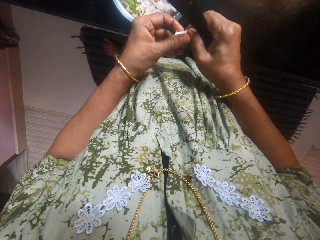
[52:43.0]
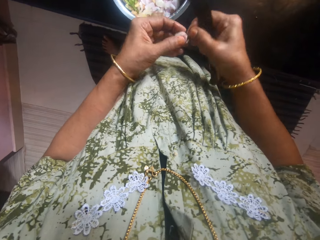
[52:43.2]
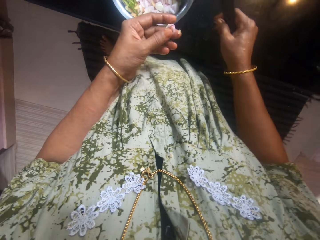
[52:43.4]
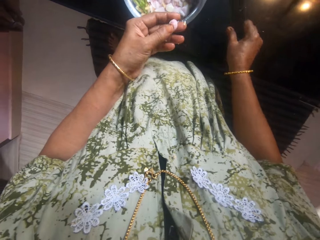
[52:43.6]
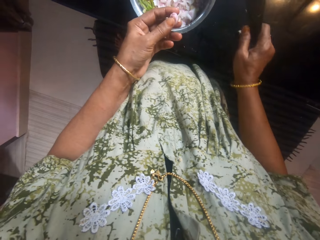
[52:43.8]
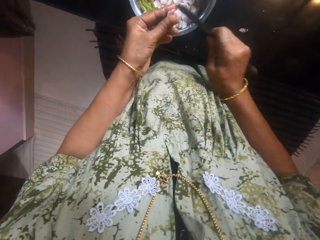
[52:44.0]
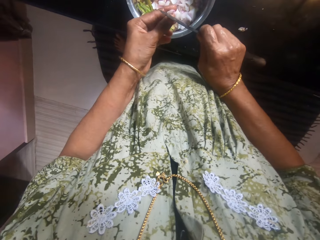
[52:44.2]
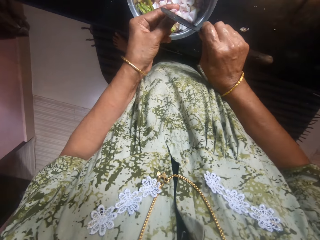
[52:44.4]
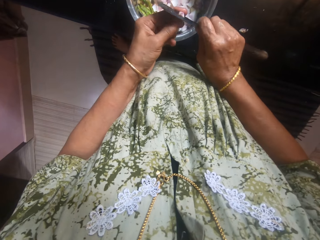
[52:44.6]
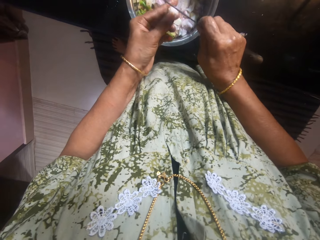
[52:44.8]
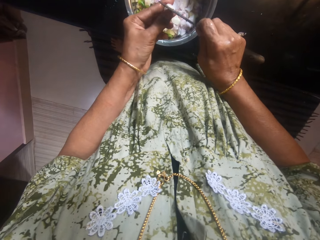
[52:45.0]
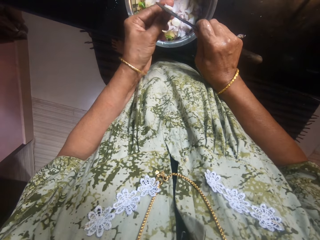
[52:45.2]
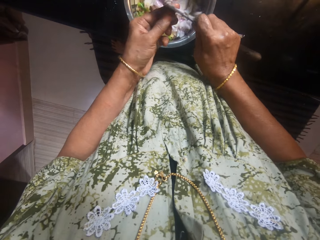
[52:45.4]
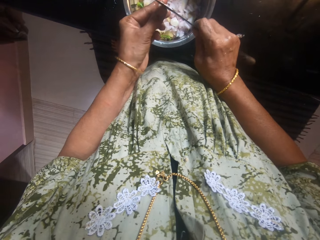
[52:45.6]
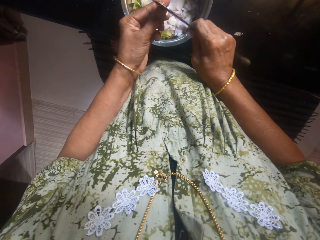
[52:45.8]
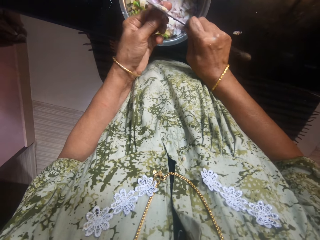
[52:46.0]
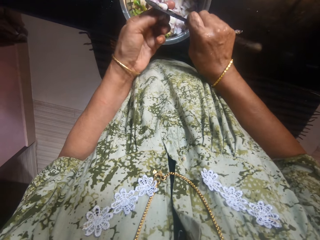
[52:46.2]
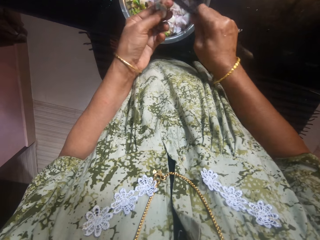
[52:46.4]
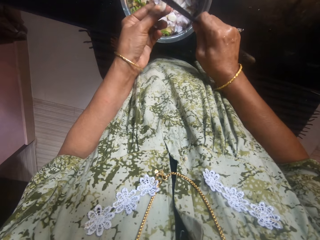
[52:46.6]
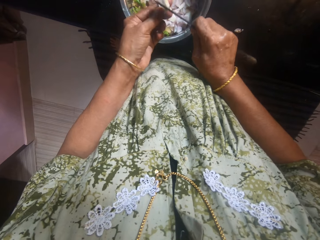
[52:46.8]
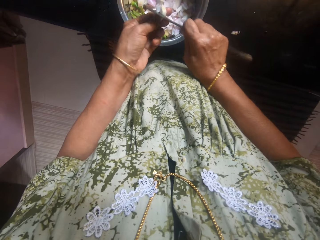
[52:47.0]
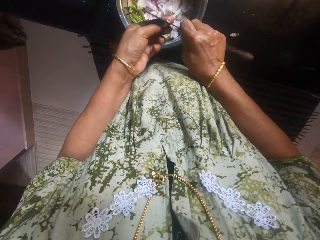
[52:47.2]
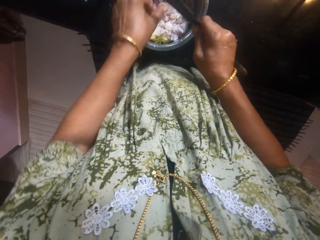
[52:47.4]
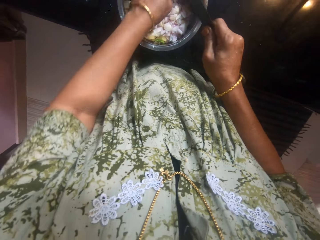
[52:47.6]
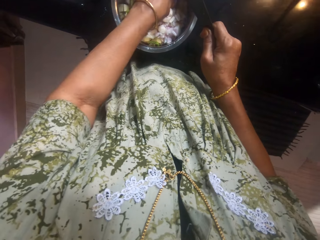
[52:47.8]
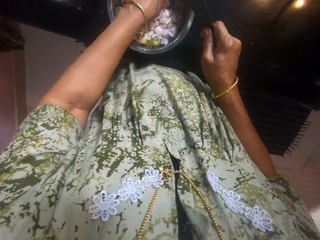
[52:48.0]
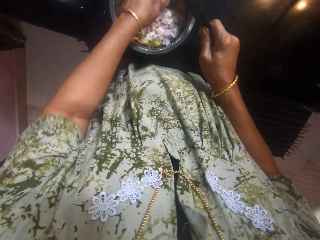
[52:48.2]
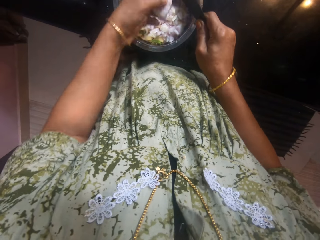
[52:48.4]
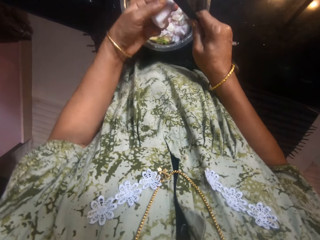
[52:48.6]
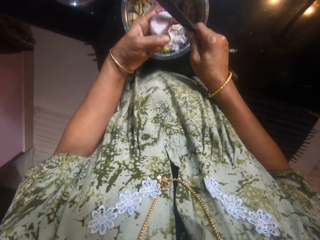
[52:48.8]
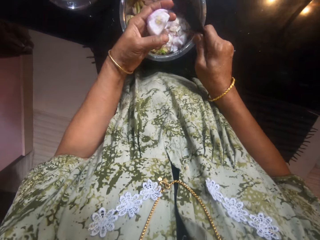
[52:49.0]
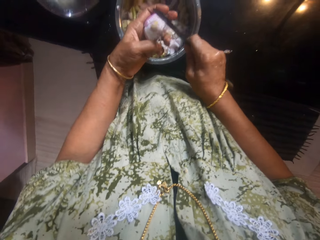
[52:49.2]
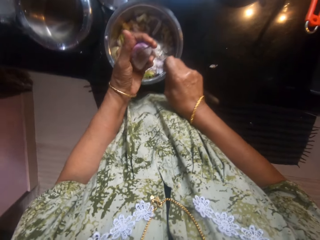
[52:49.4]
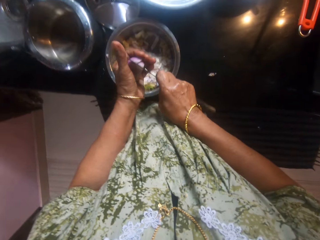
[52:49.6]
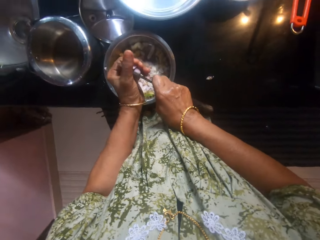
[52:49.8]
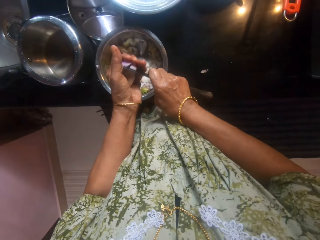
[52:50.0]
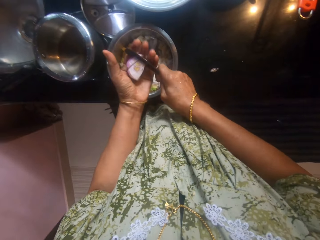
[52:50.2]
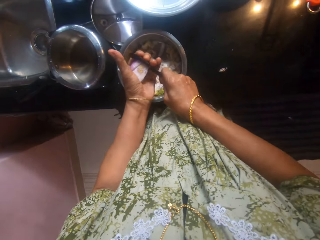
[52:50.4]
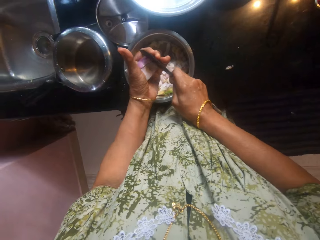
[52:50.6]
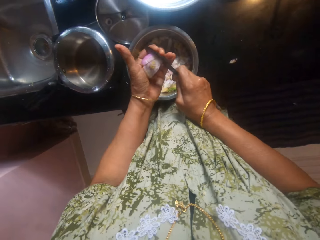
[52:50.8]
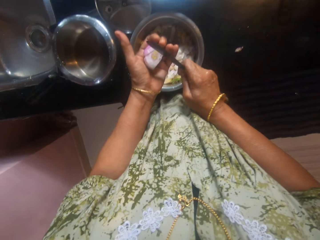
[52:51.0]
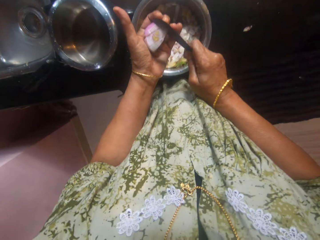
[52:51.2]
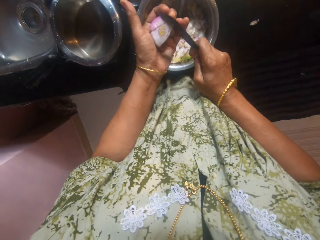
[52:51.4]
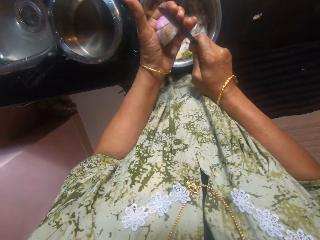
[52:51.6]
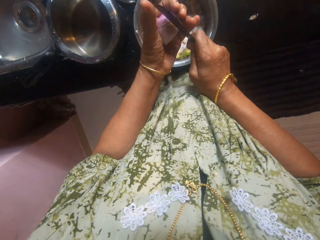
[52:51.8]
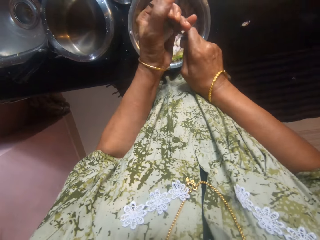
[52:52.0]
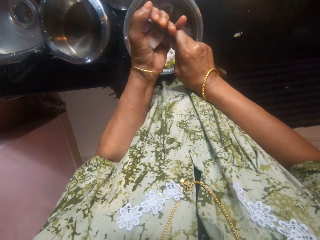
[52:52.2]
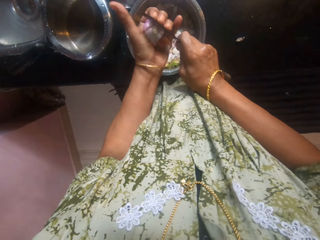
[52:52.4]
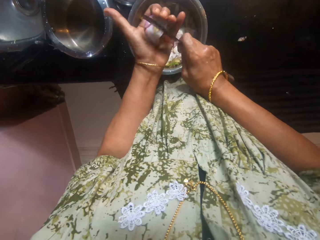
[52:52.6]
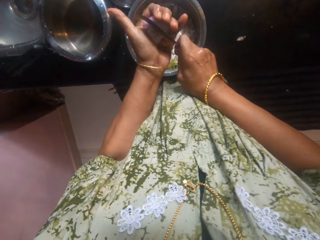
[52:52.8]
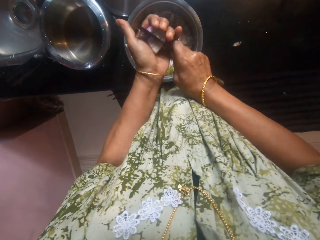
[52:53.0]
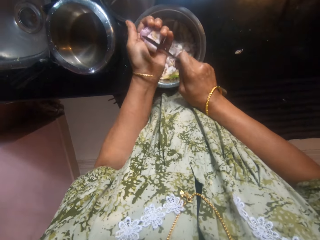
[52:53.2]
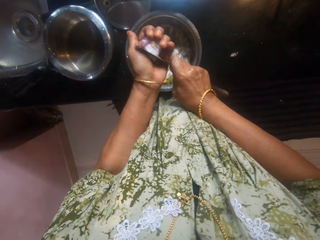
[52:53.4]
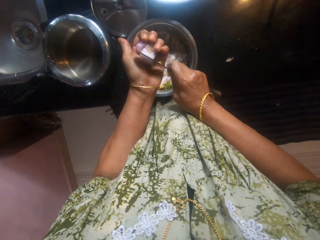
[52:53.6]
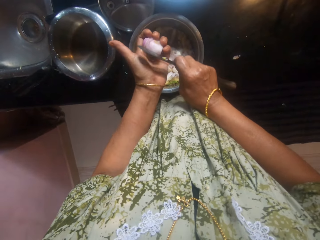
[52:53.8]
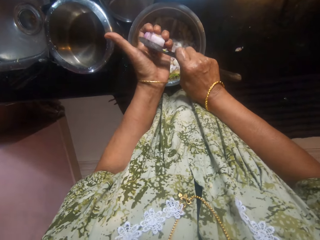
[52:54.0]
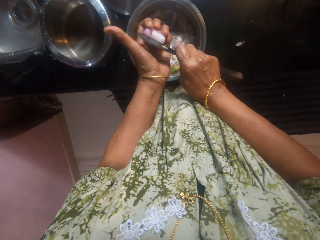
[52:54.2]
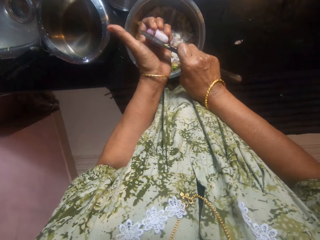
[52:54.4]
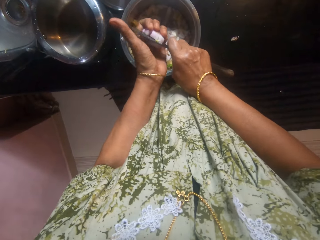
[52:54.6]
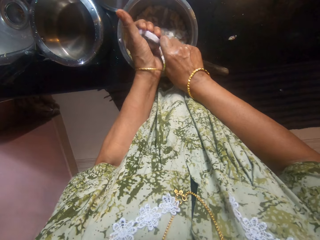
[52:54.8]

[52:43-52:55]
The camera wearer cuts an onion. She picks an onion from the pot on the slab with her left hand. She cuts the onion in her left hand with the knife.

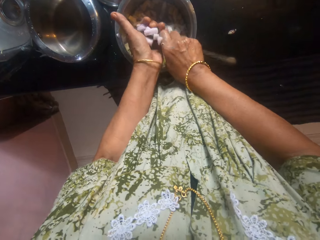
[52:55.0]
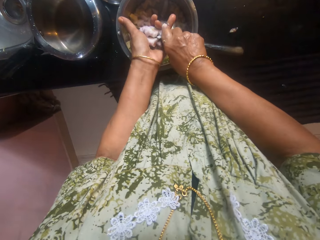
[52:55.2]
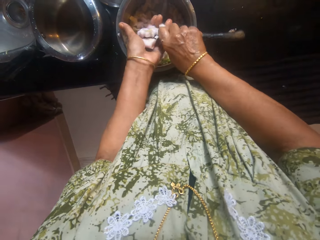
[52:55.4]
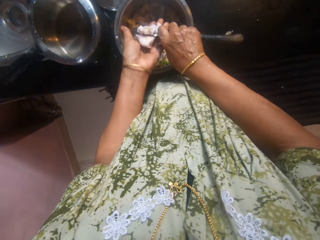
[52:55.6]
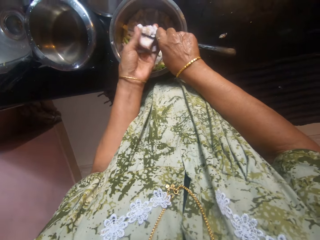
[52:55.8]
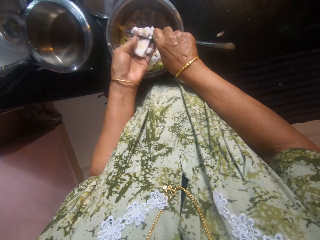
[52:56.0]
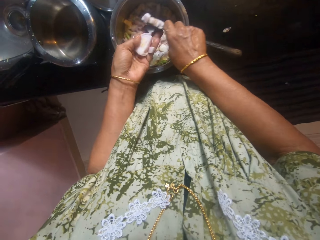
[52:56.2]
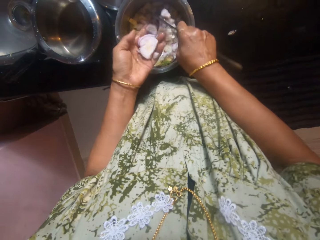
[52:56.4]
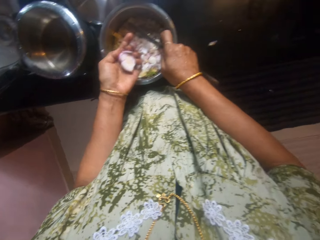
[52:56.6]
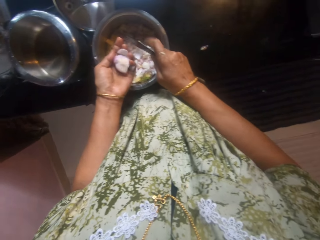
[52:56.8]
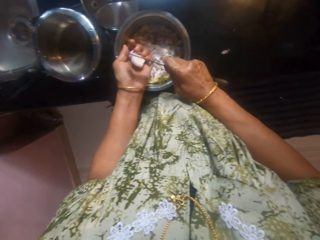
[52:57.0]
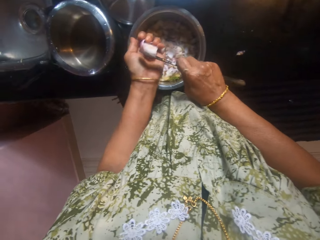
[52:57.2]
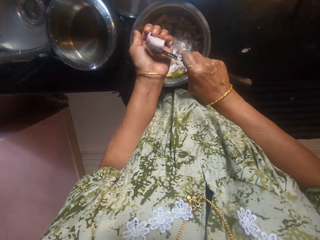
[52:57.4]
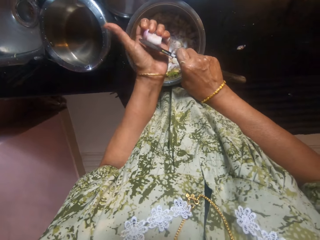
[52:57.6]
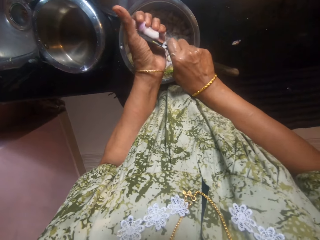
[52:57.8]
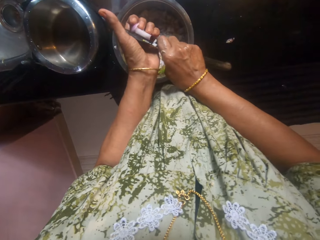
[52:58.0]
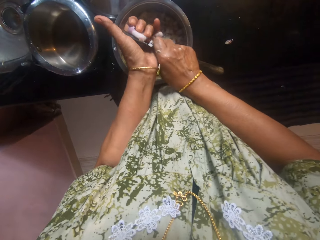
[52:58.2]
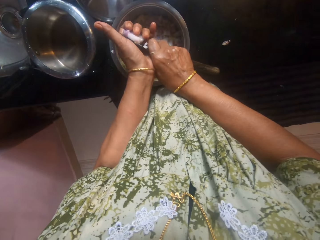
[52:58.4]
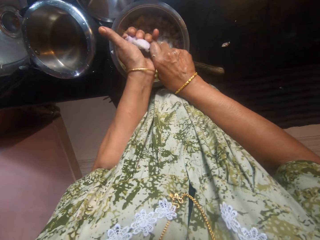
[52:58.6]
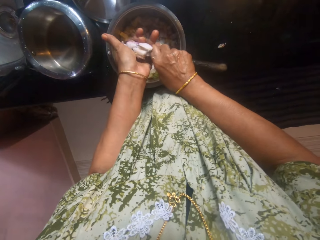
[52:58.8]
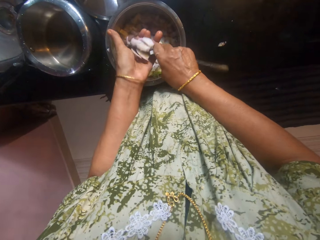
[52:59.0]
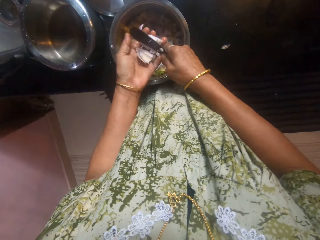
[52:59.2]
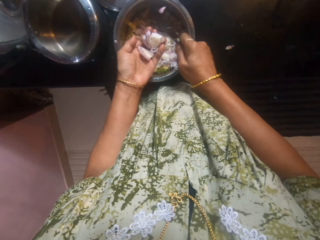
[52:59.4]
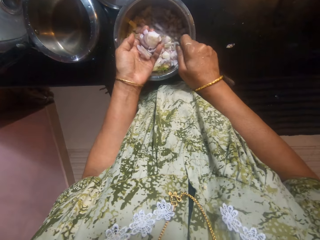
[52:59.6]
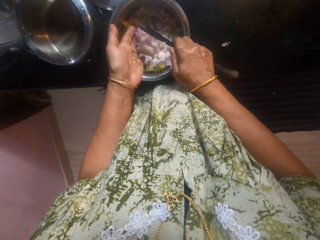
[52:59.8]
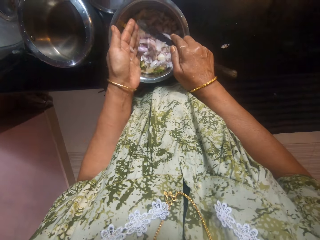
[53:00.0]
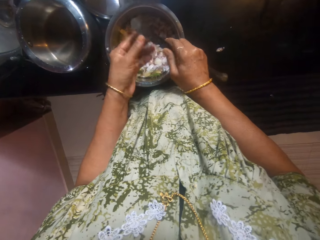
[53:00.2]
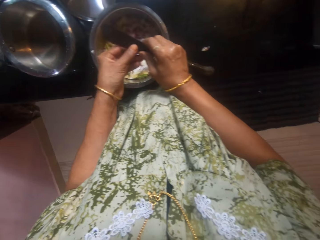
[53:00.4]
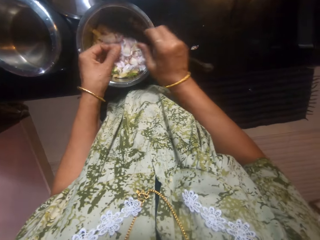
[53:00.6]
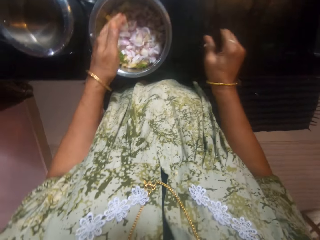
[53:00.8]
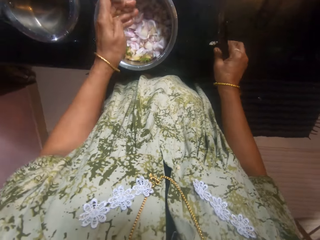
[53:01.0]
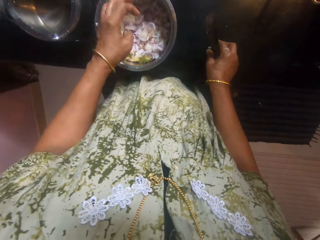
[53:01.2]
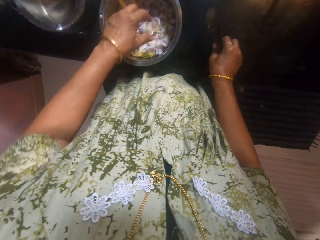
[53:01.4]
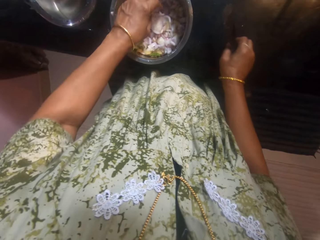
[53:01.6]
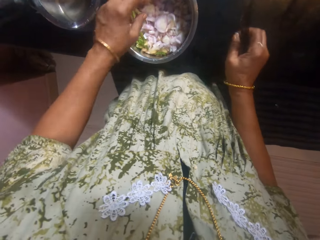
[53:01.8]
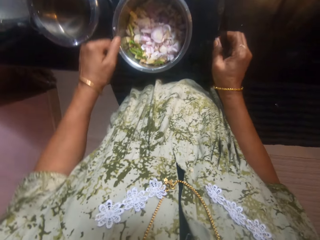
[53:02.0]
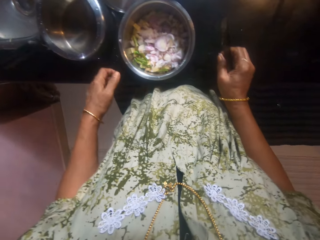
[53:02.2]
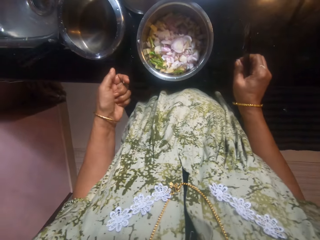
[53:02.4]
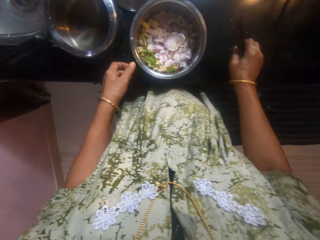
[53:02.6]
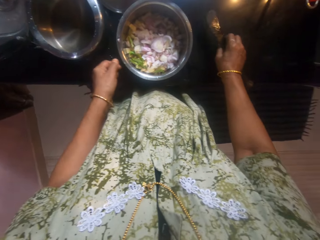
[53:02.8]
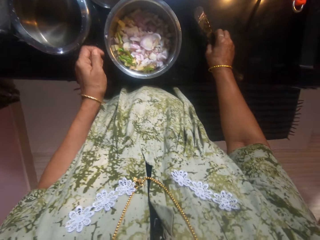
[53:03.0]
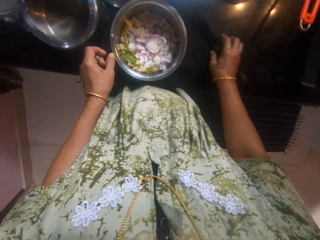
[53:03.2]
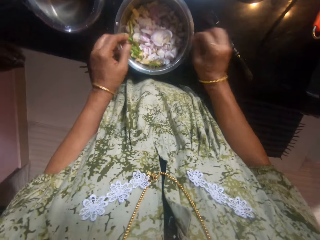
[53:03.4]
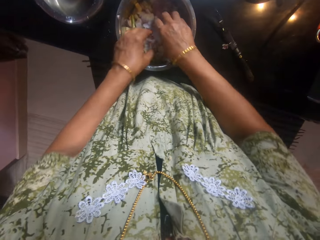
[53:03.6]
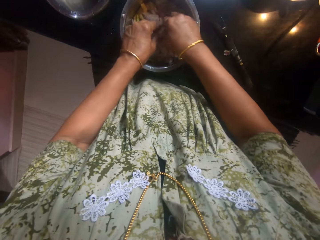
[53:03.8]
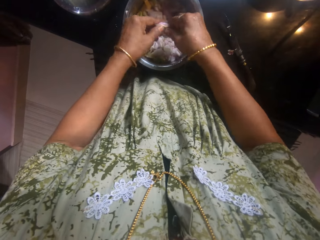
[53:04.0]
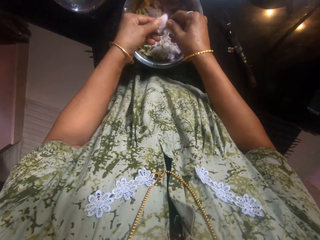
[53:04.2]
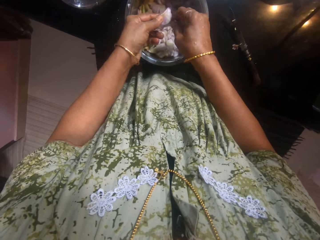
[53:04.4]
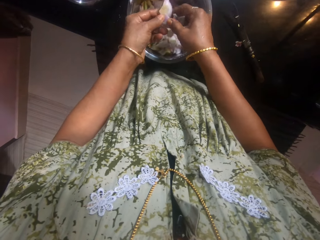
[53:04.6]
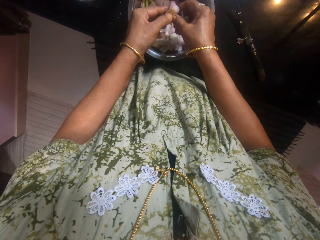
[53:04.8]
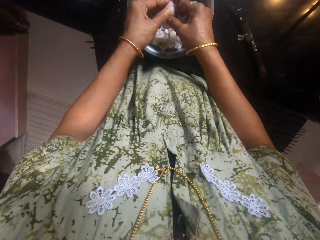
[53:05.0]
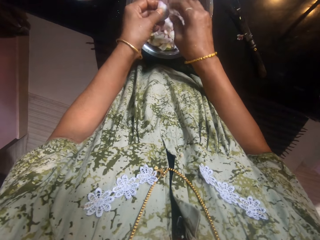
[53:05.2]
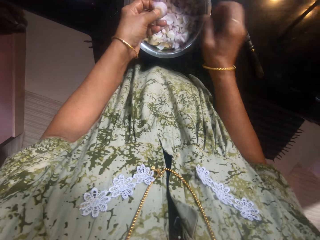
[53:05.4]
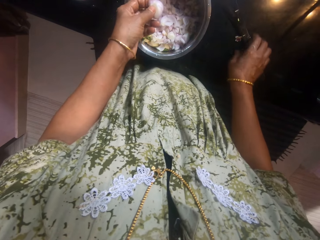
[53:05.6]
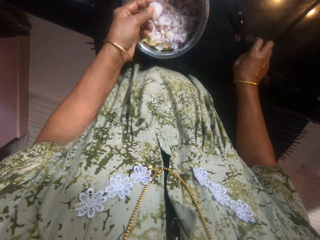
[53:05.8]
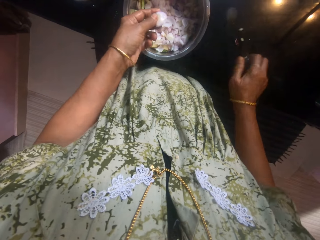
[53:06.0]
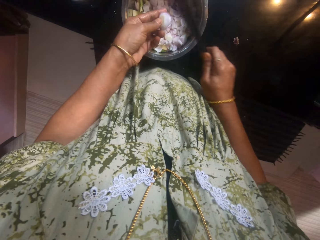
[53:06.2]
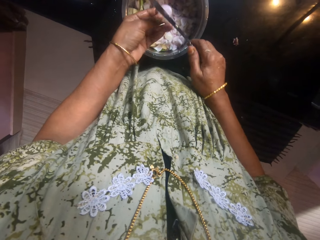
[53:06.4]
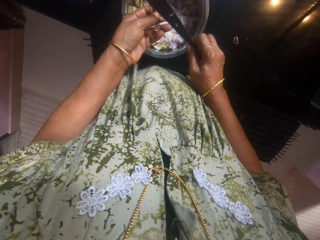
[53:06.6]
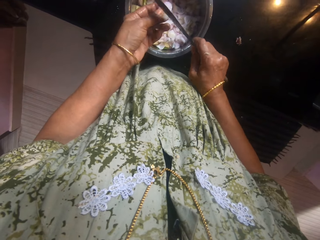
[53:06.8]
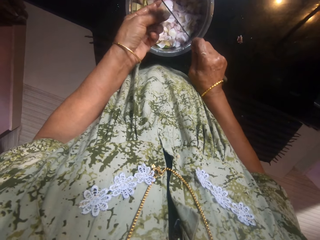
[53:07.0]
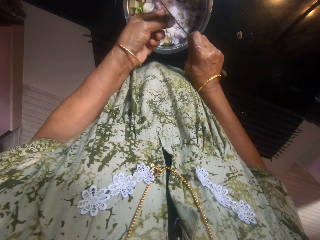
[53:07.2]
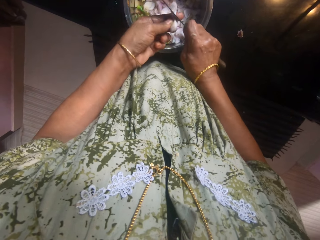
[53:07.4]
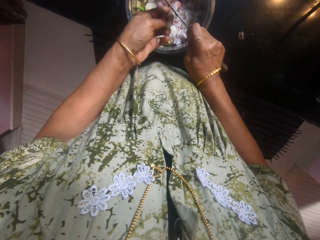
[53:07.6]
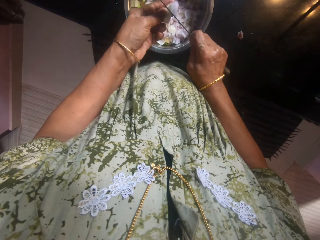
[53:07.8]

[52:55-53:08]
The camera wearer drops the knife in her right hand on the slab. She picks an onion from the pot on the slab with her left hand. She checks the chopped onions. She picks the knife from the slab with her right hand. She cuts the onion in her left hand with the knife.
